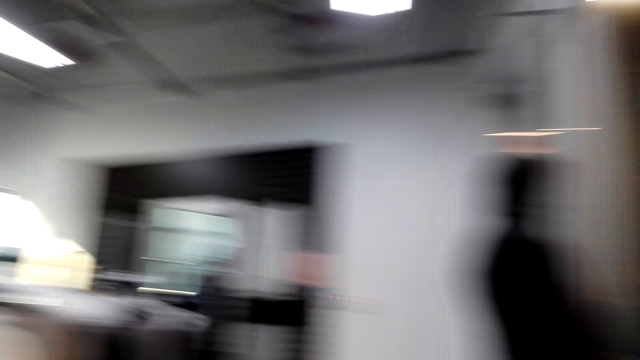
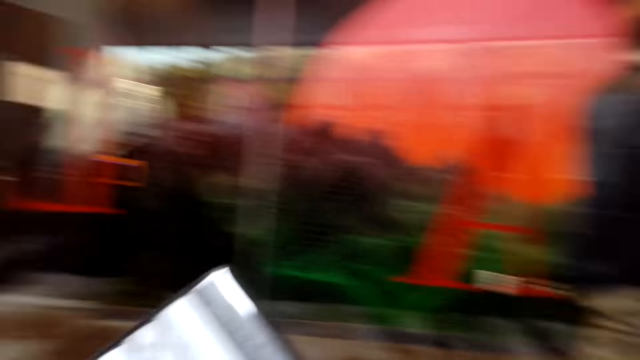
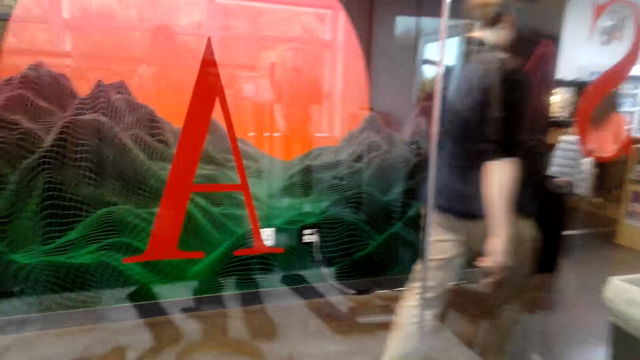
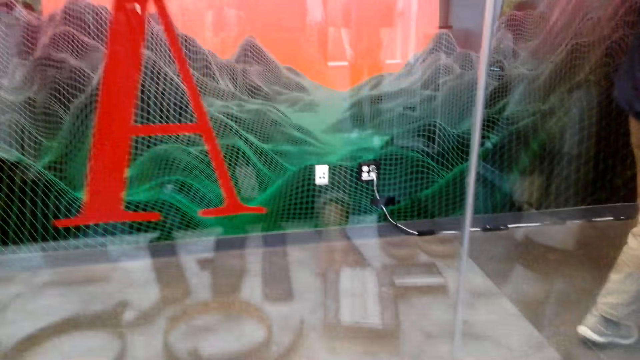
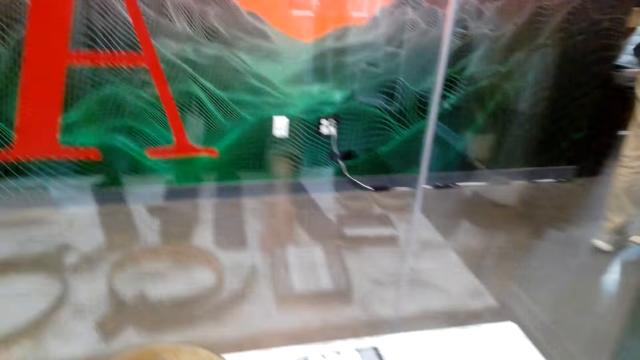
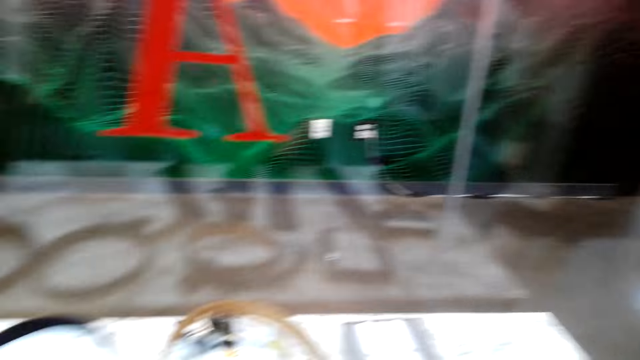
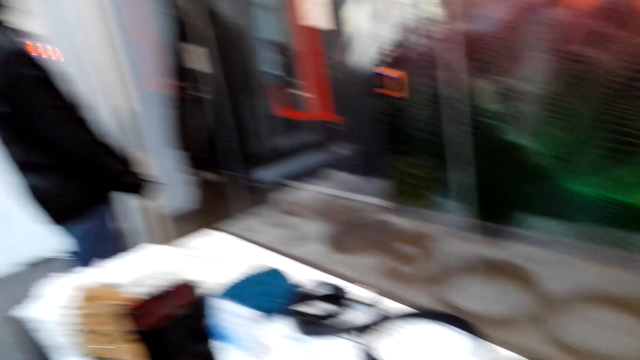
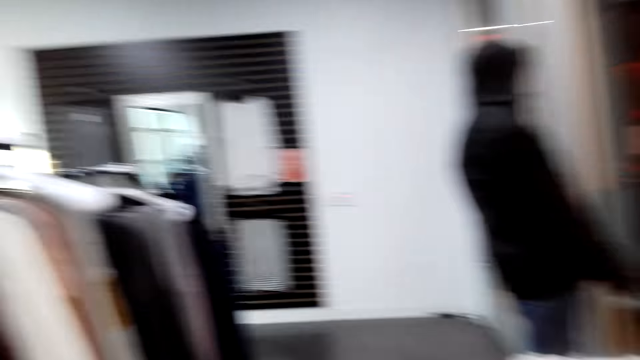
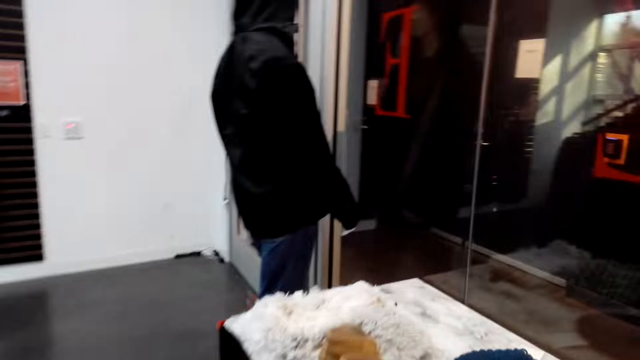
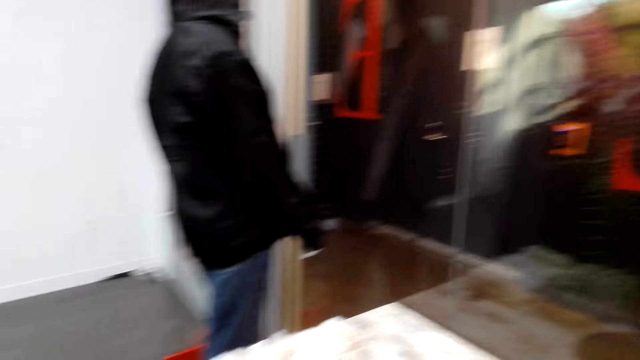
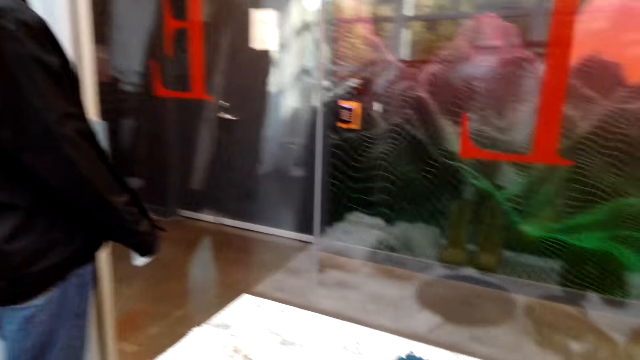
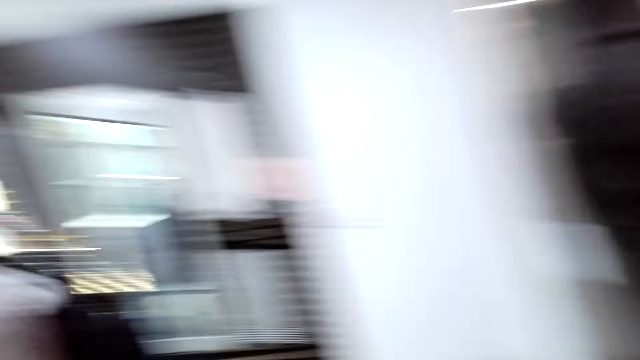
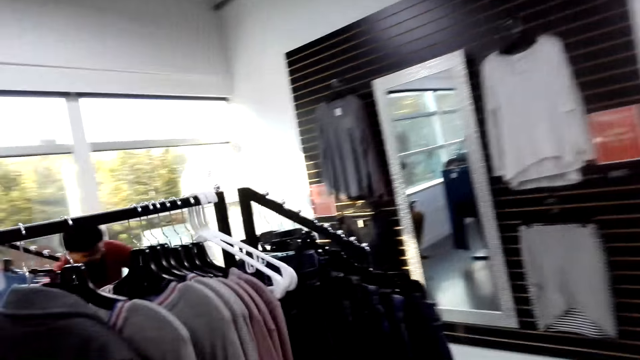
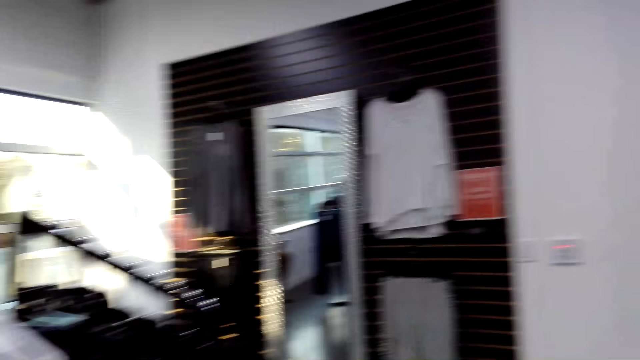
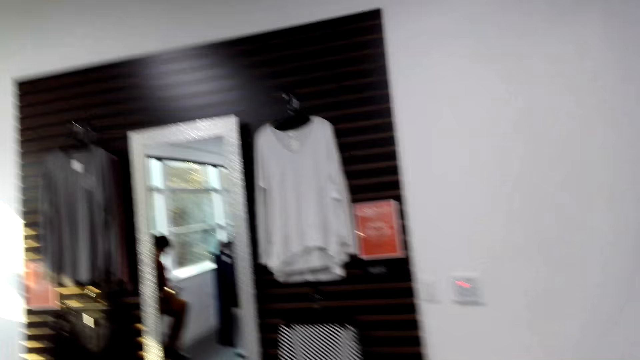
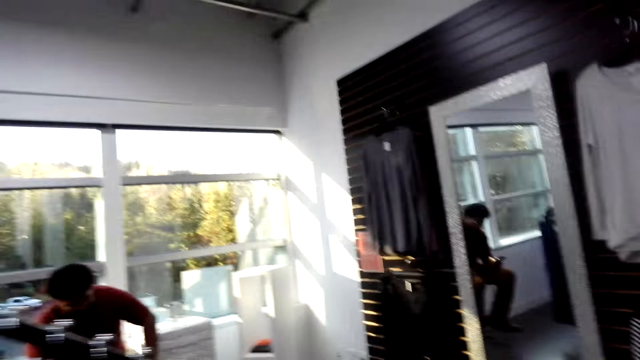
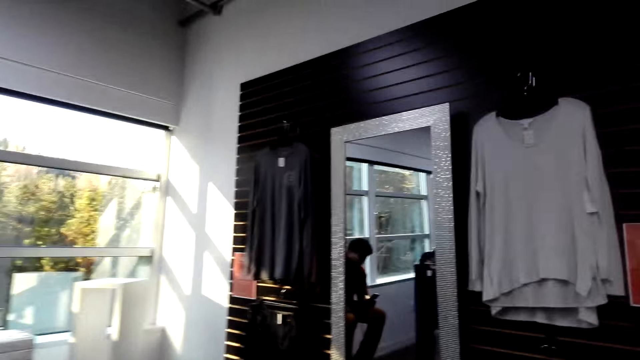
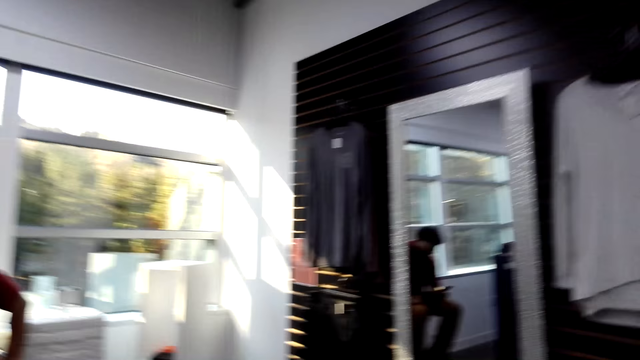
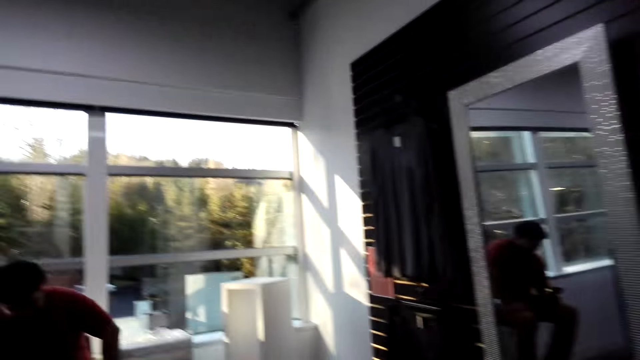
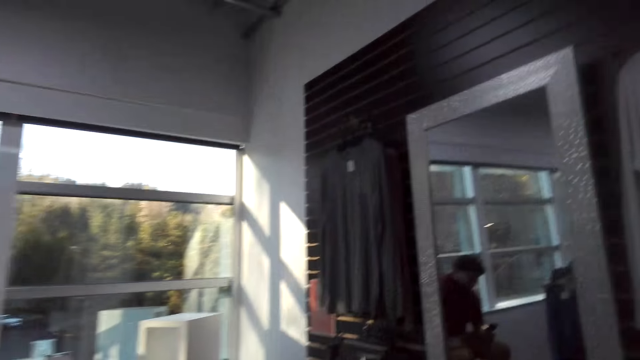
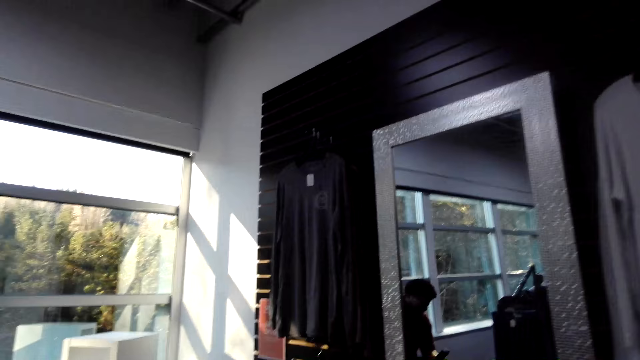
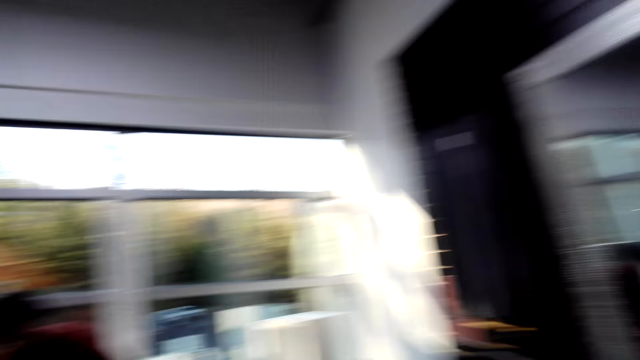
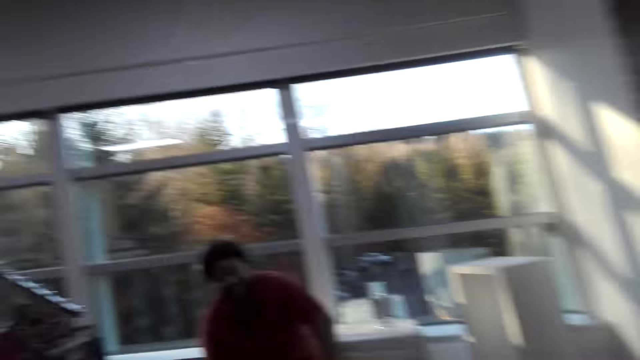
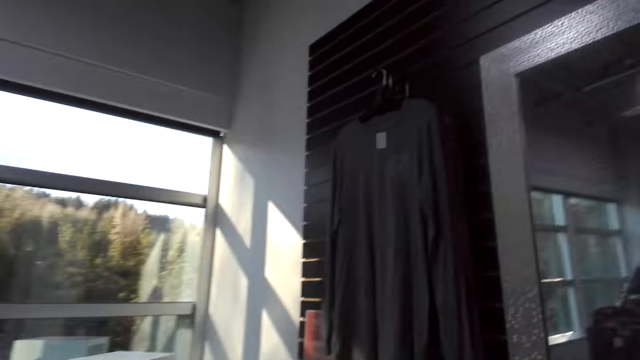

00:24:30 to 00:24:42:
The camera wearer puts the box down. They walk.

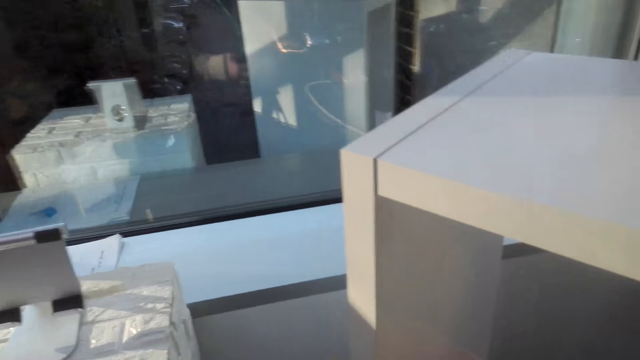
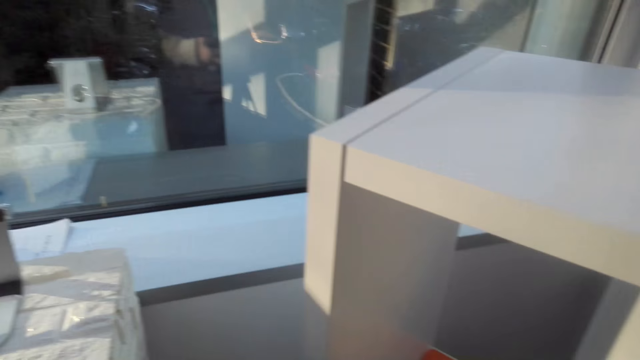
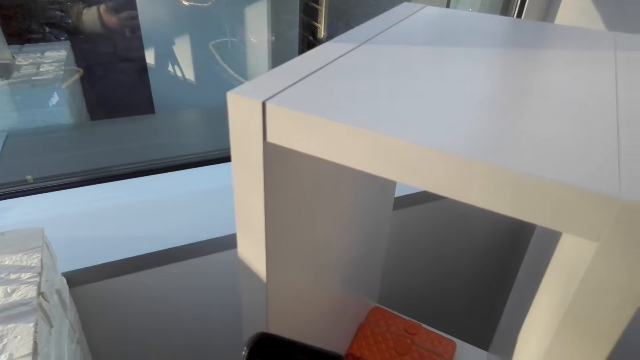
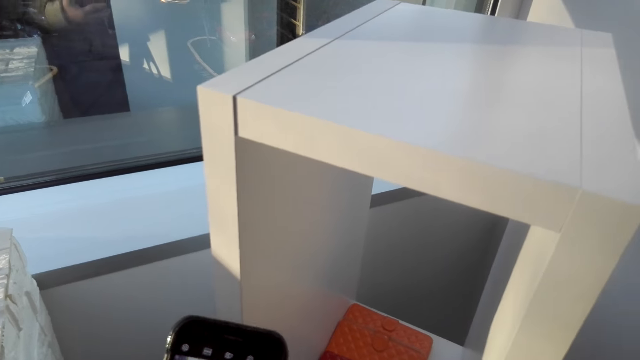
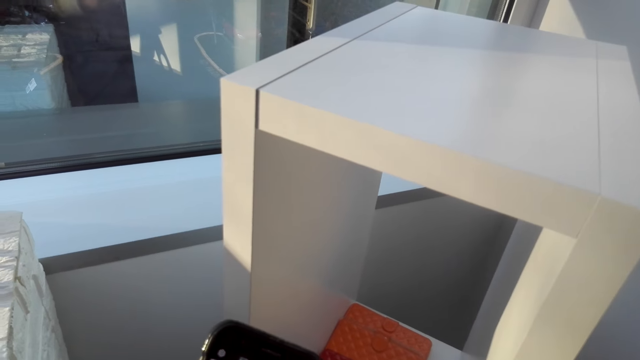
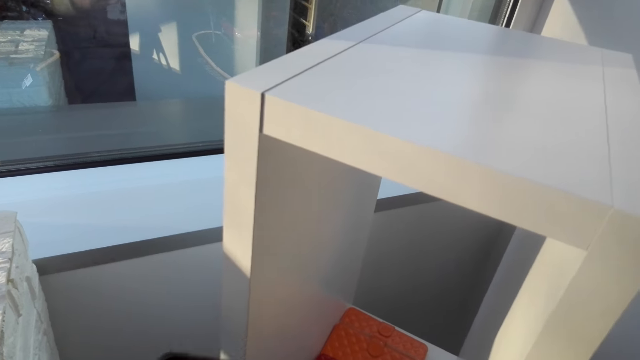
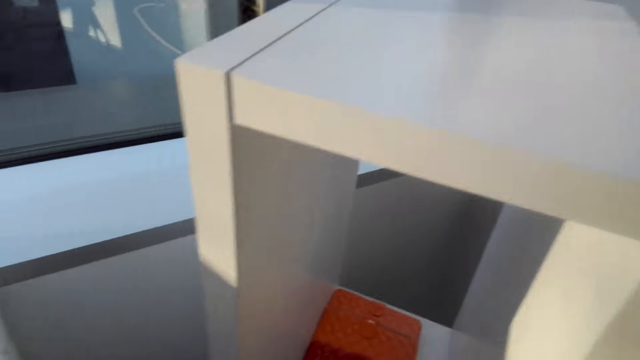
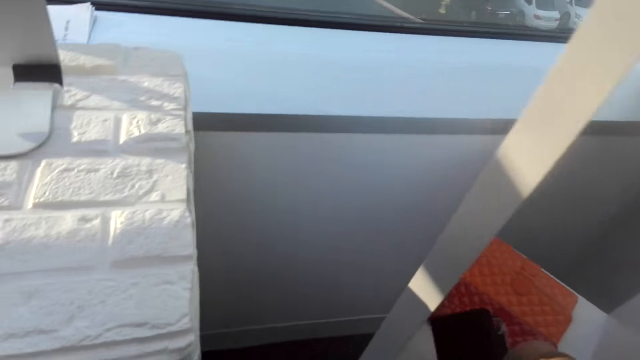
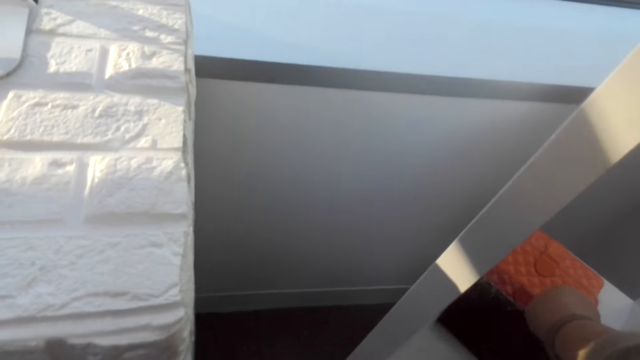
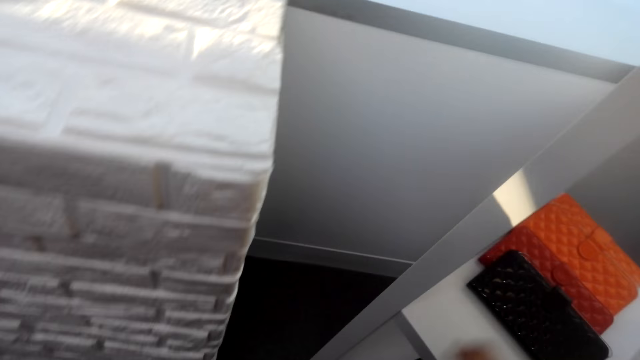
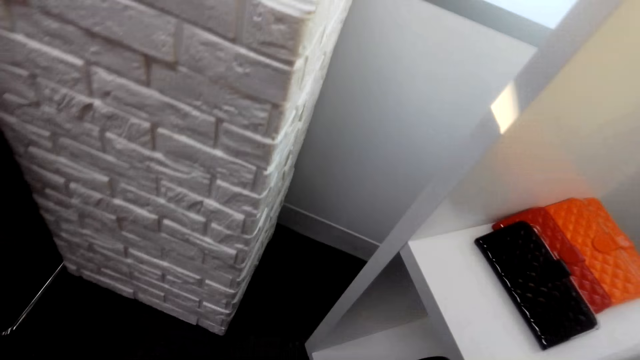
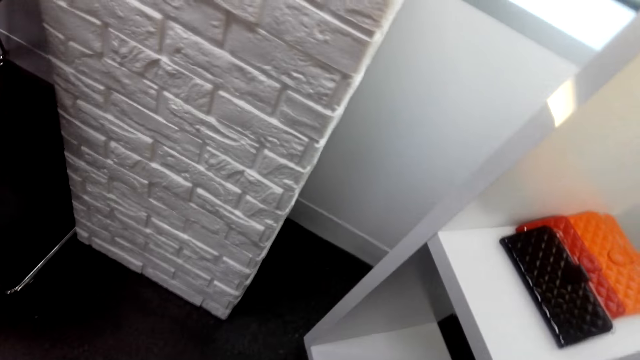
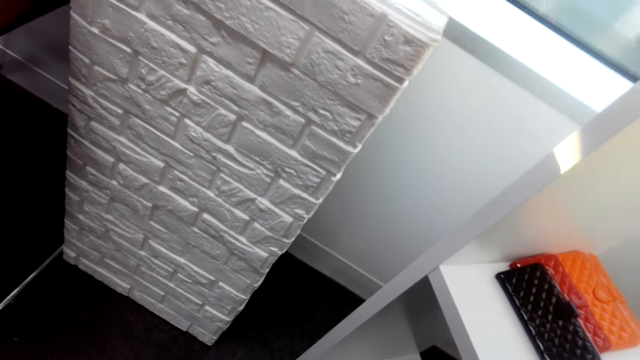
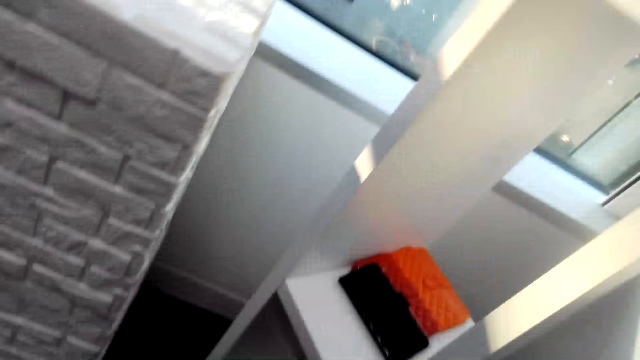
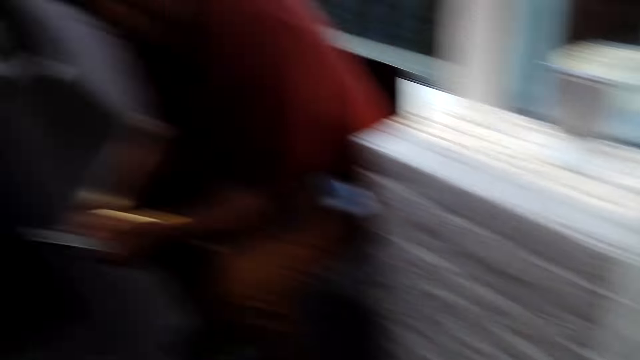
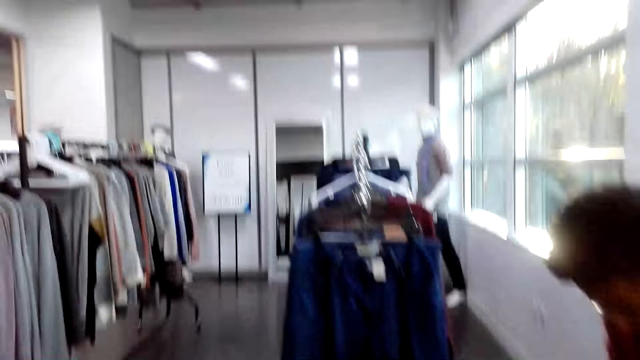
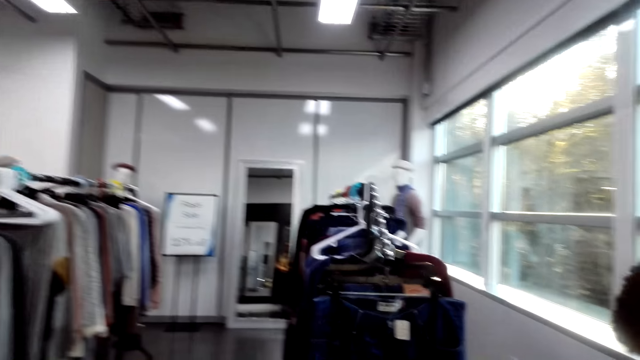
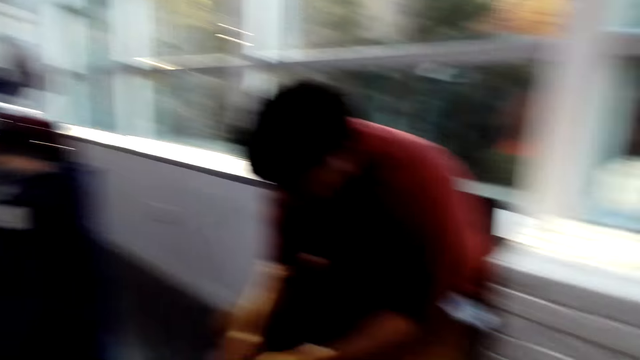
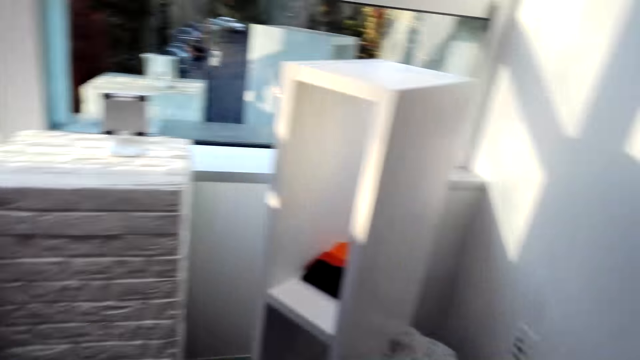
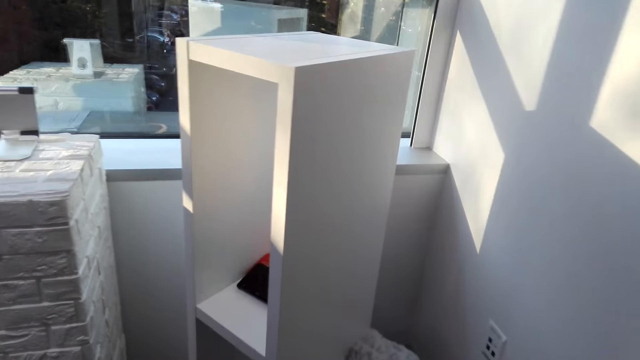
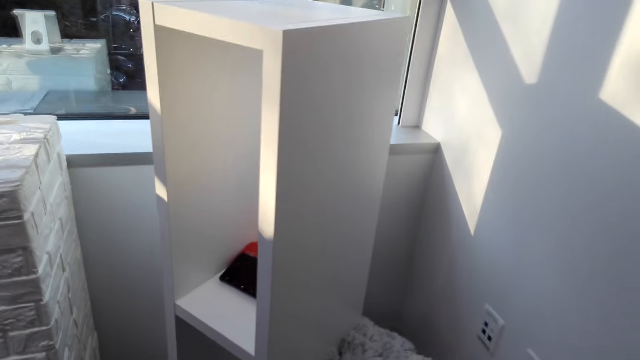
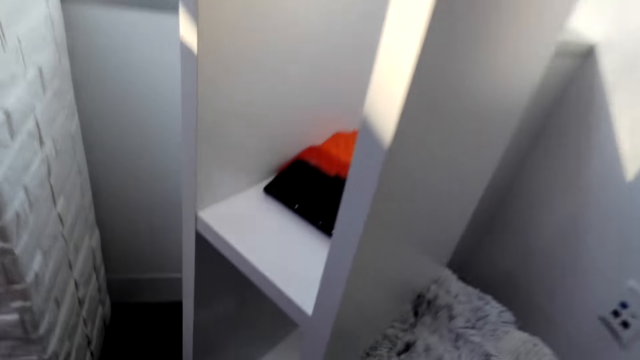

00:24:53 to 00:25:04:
The camera wearer operates the phone. They put a clutch bag down. They touch the purse.
